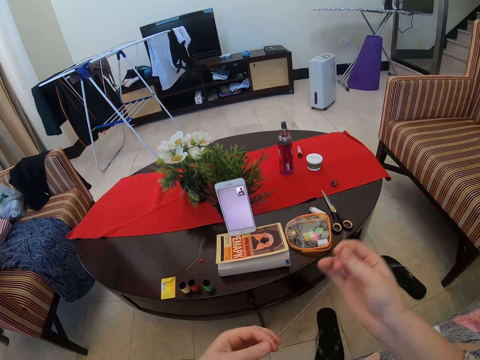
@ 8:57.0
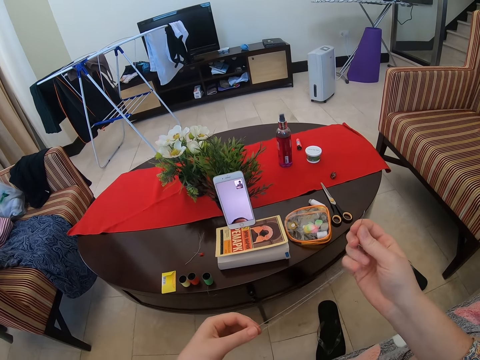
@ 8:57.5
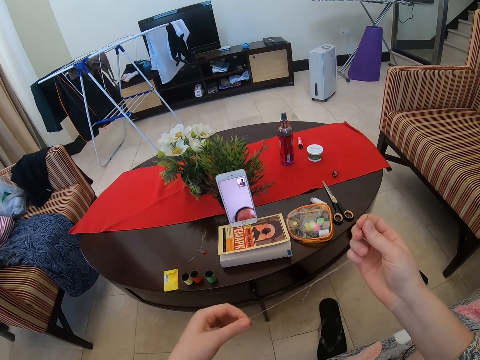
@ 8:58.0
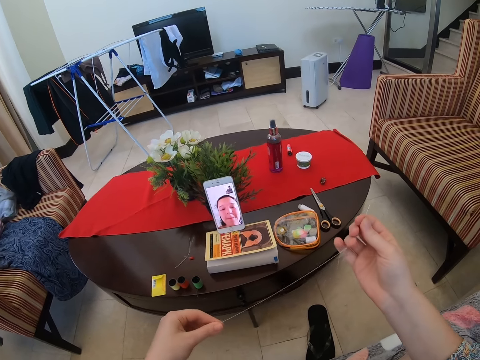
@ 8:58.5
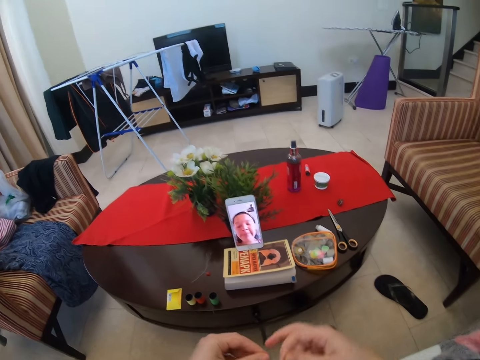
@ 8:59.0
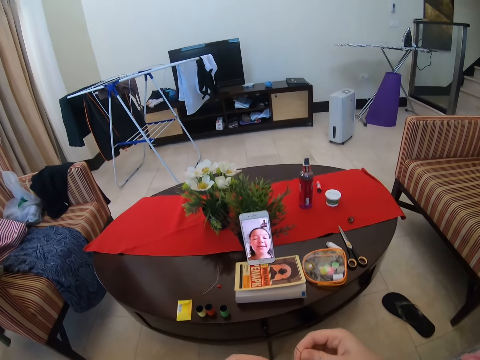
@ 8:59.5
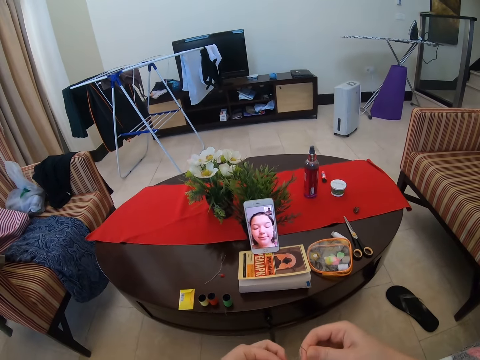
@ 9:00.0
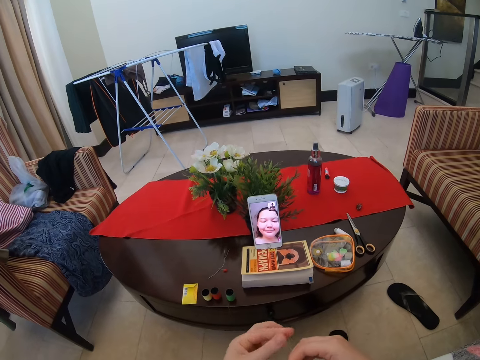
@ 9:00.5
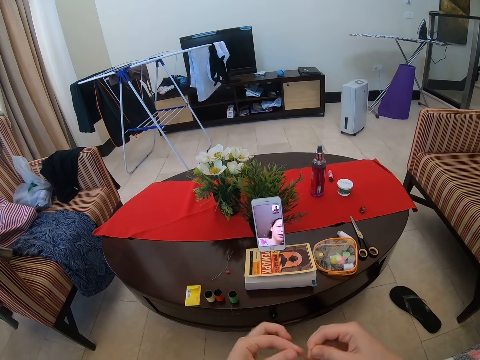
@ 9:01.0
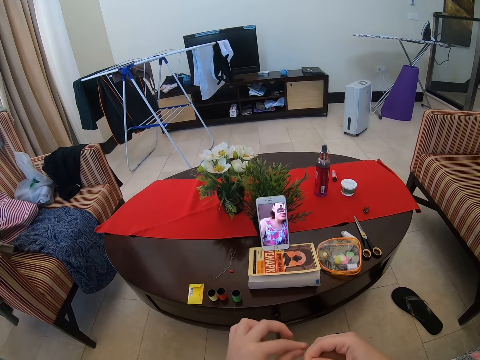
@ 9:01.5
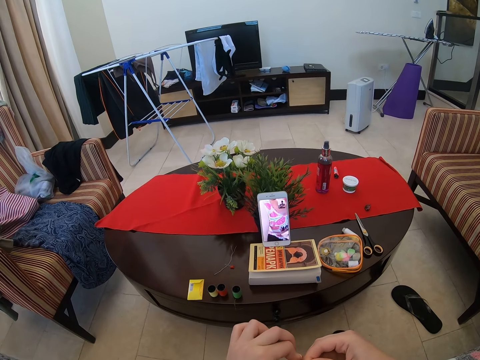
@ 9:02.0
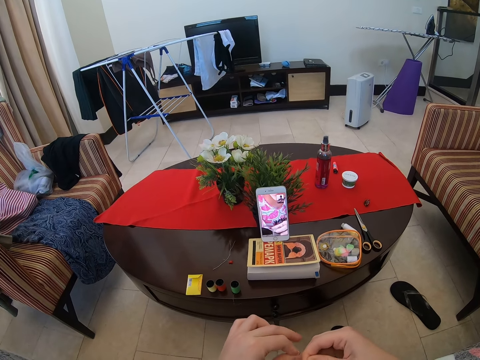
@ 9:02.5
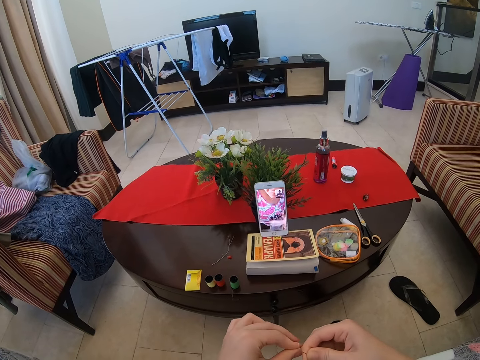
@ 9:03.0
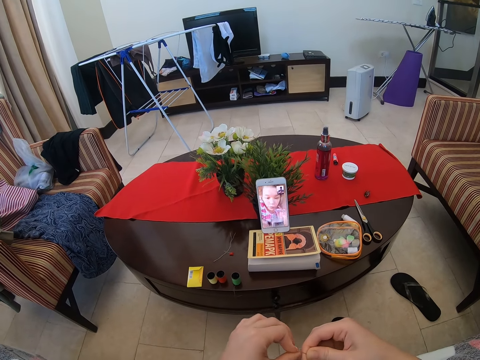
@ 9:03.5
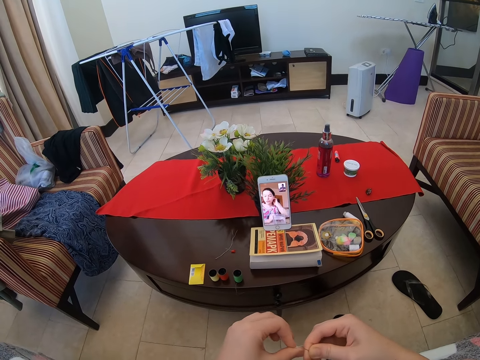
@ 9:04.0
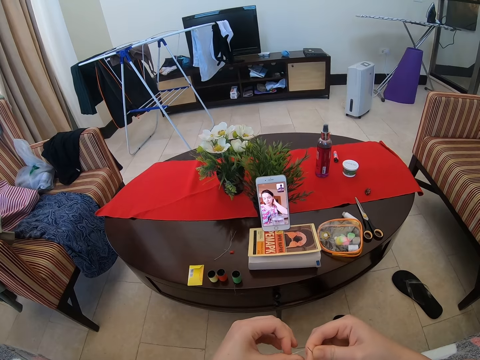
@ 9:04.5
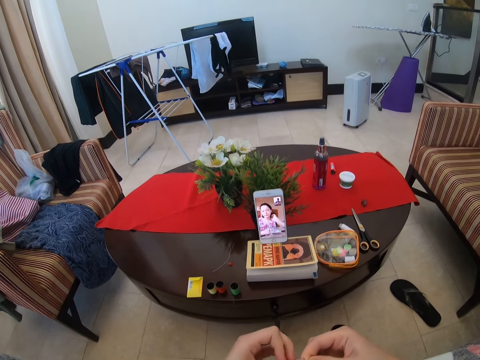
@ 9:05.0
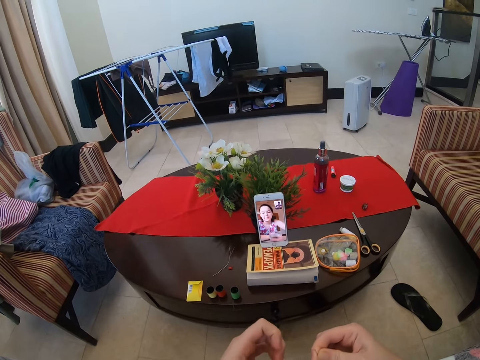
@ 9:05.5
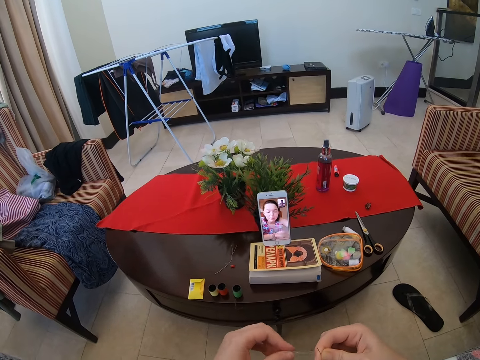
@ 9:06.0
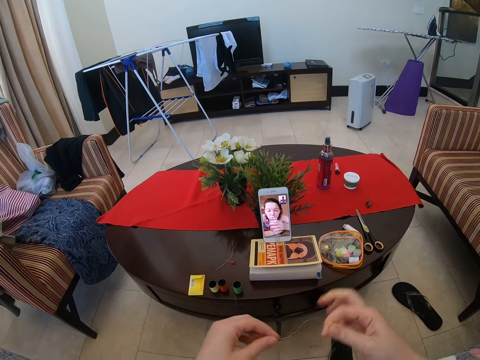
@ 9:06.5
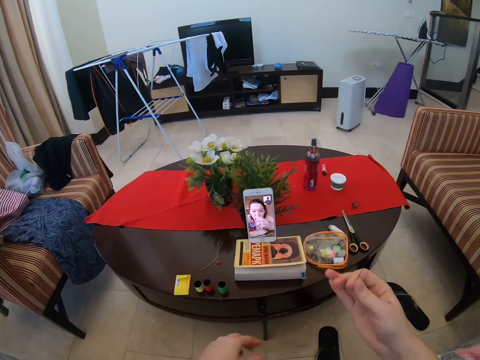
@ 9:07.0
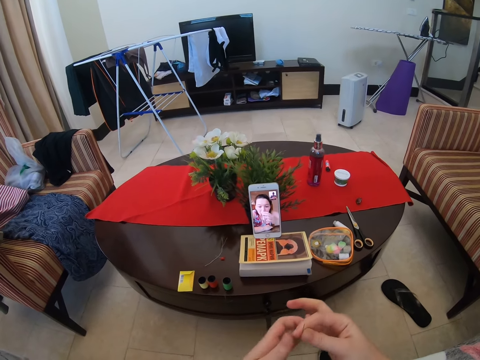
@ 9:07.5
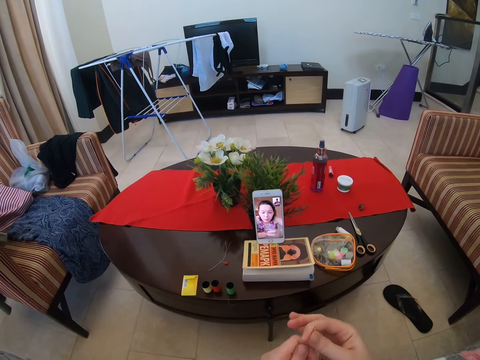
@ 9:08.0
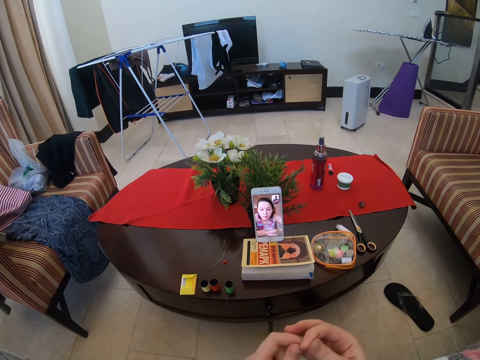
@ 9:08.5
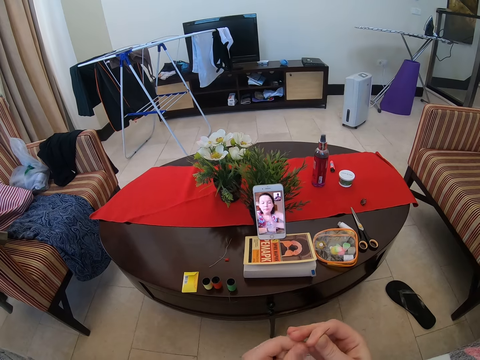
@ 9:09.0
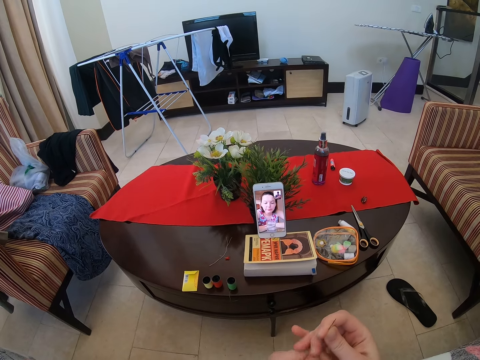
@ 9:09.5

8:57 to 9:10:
The camera wearer straightens the thread with the left hand. They hold the needle with the right hand. They speak to a woman in the video call. The woman stands in the video call. The woman touches the hair in the video call. The camera wearer holds the needle with the right hand.

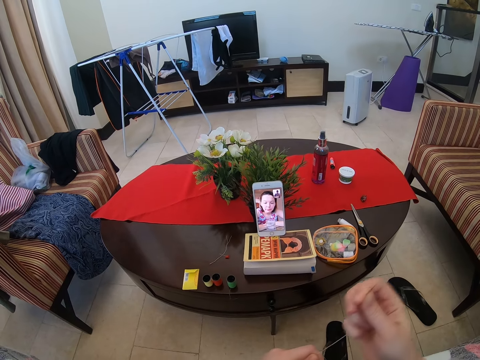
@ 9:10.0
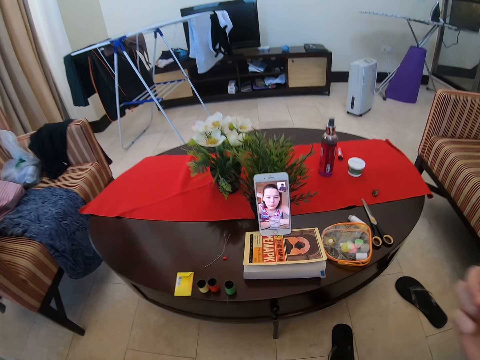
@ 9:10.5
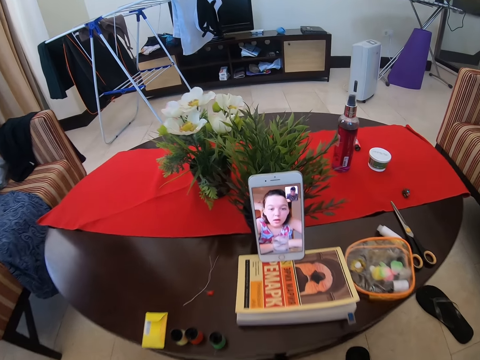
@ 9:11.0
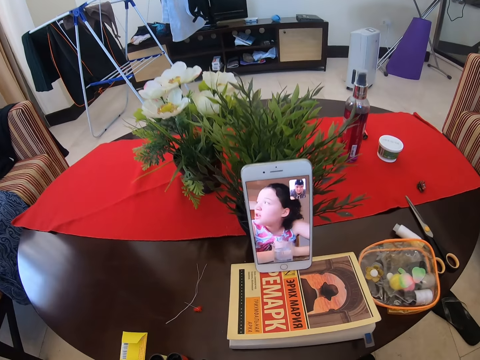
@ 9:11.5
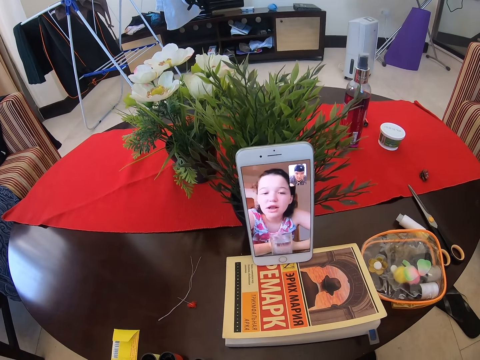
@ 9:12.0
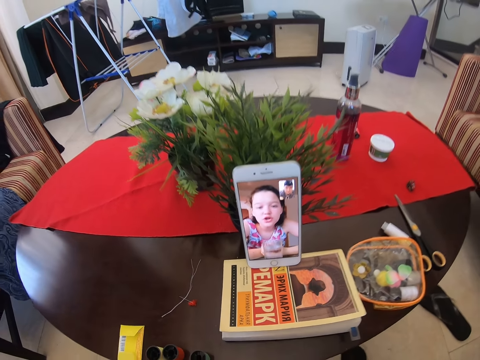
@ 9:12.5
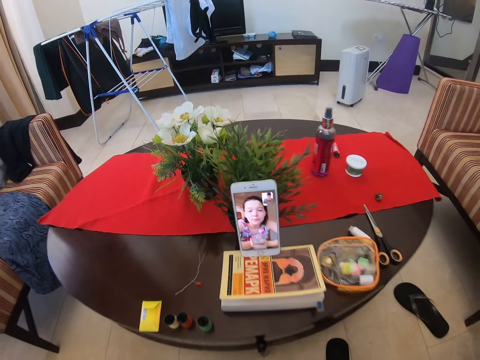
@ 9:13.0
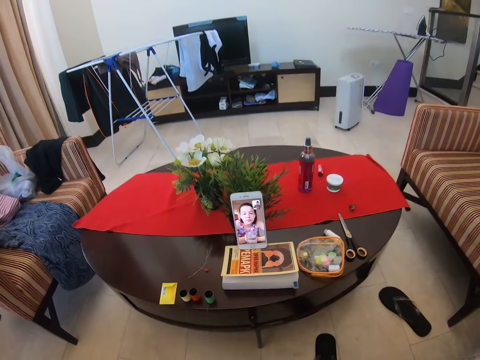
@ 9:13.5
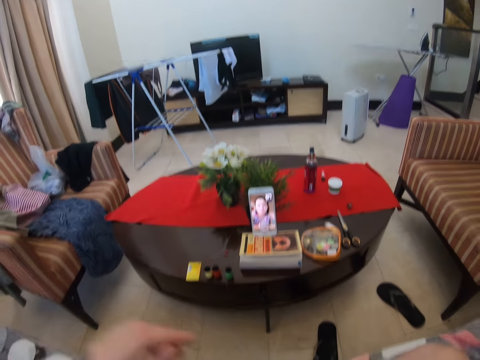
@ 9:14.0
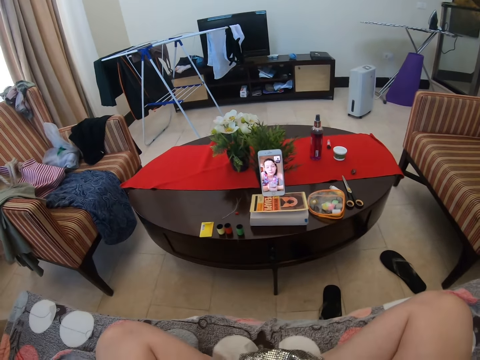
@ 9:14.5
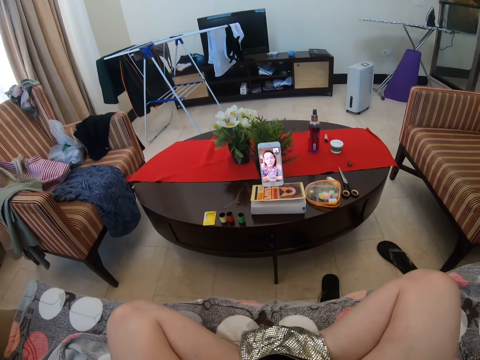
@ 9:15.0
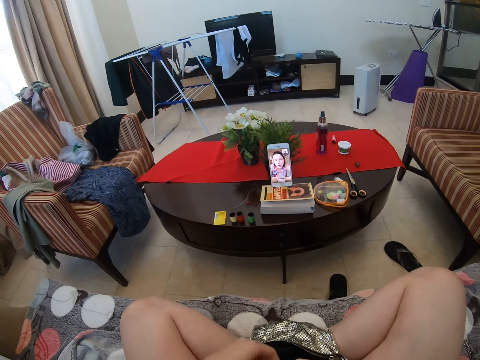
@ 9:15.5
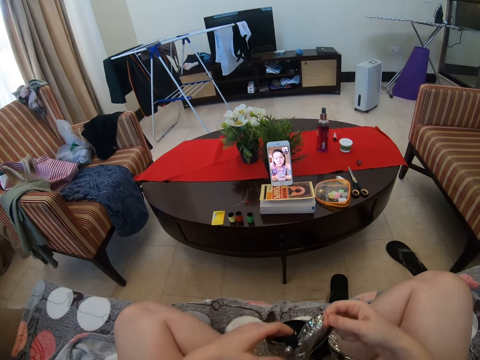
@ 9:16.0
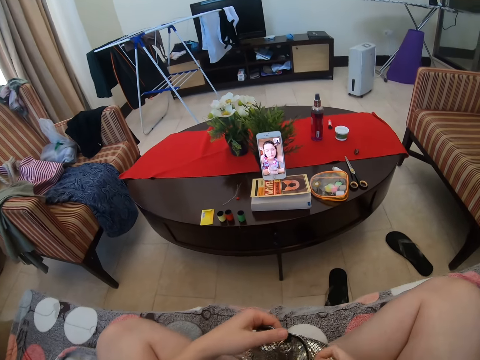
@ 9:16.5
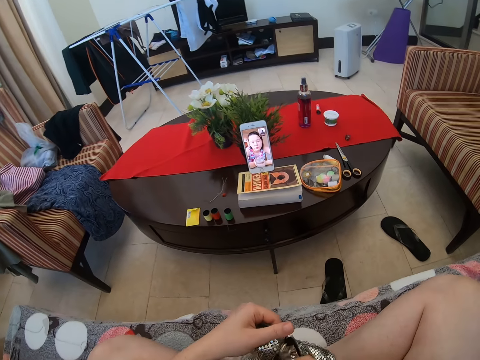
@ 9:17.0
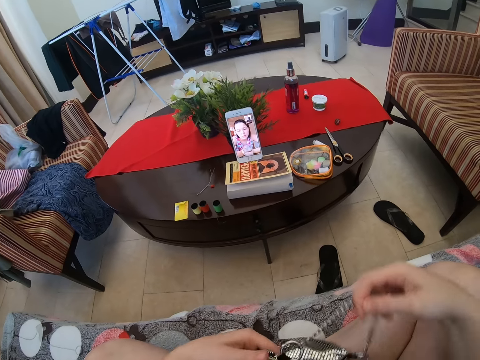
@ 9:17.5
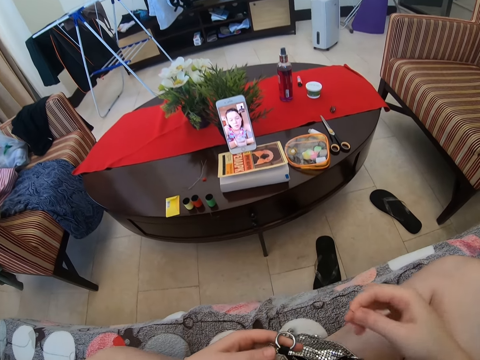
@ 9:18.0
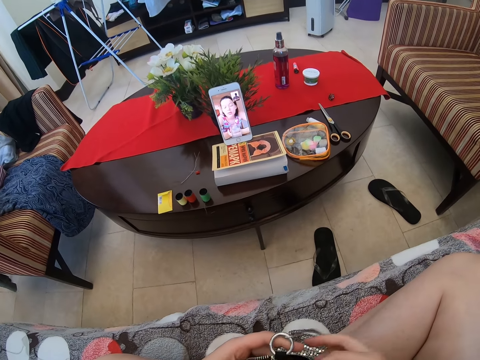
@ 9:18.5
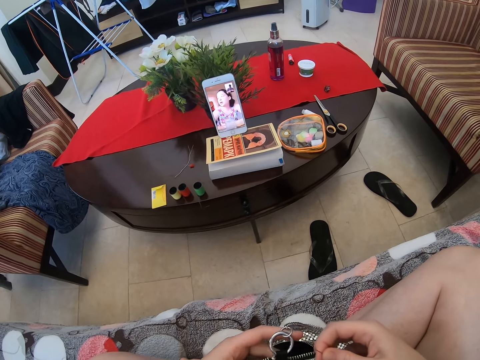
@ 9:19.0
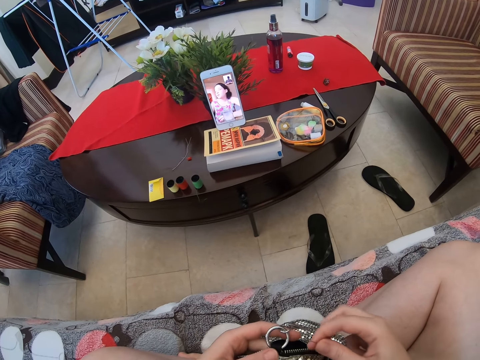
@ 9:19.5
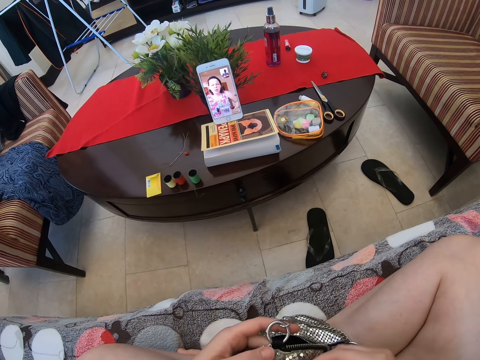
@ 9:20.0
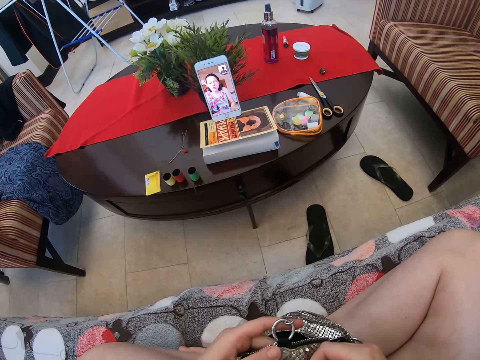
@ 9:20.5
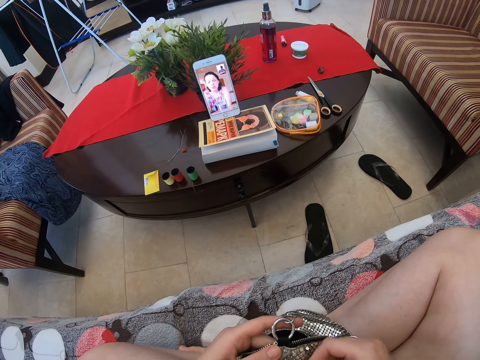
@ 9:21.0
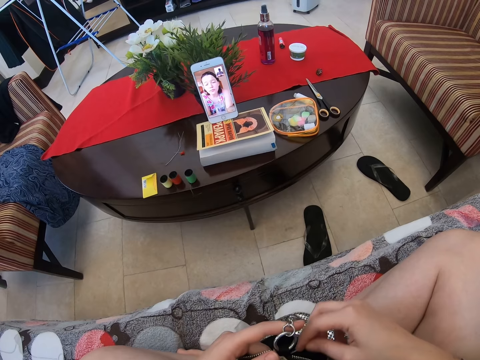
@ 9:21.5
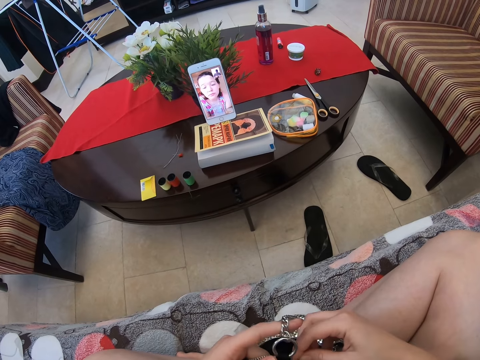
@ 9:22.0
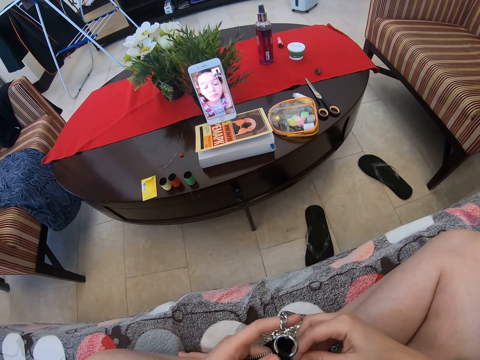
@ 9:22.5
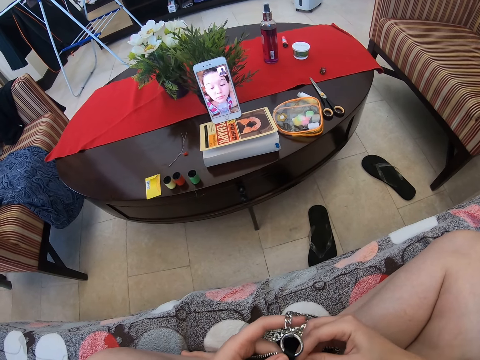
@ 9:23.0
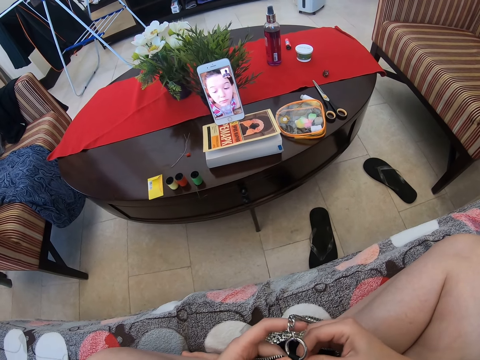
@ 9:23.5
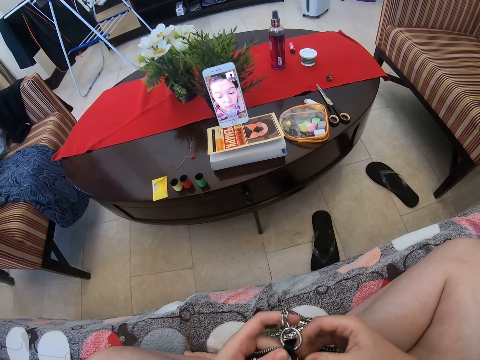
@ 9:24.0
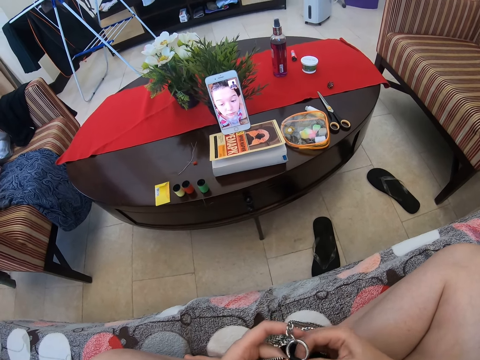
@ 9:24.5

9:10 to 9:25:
The woman nods the head in the video call. The camera wearer is moving close to their phone. The woman speaks in the video call. The camera wearer speaks to the woman in the video call. They knit a bag with a needle and thread.
